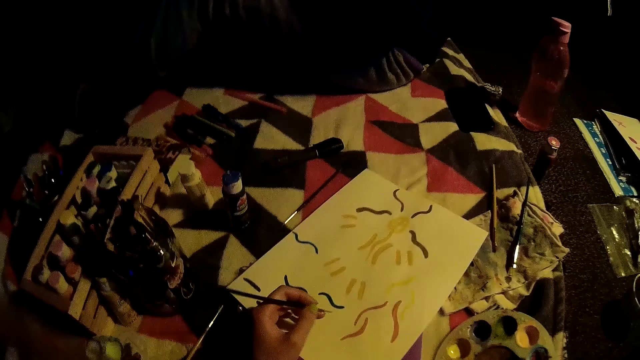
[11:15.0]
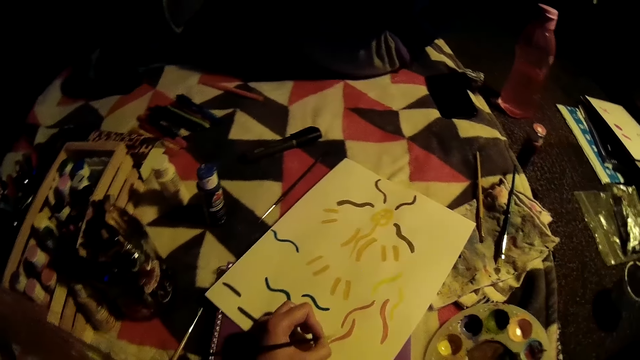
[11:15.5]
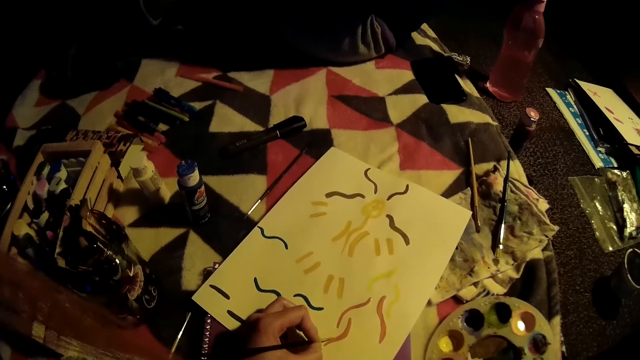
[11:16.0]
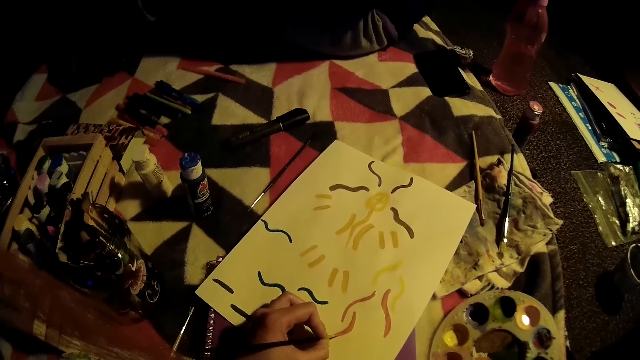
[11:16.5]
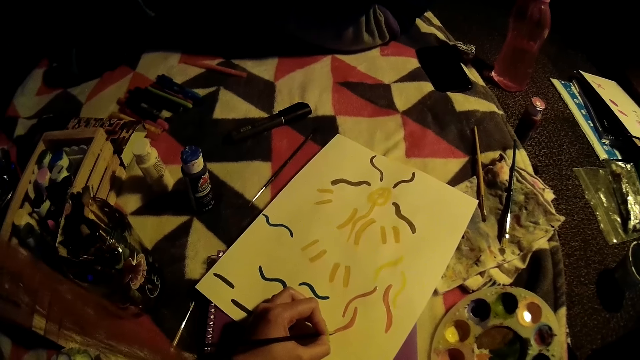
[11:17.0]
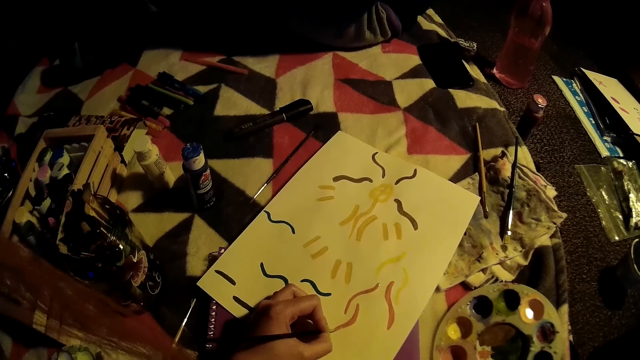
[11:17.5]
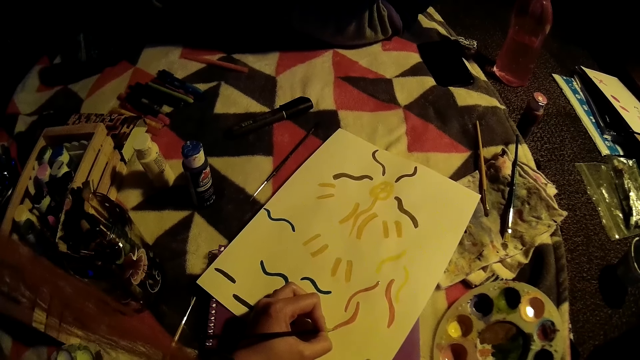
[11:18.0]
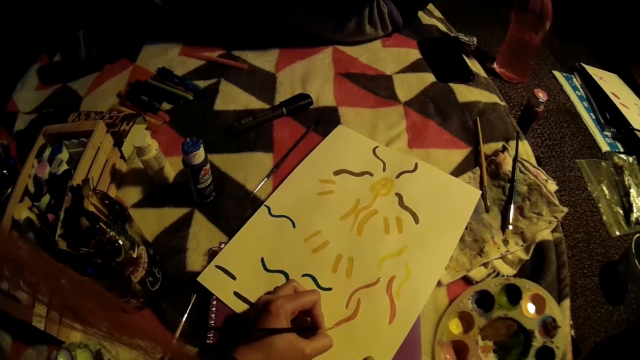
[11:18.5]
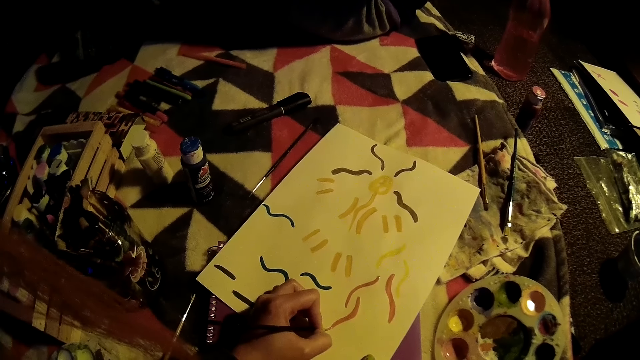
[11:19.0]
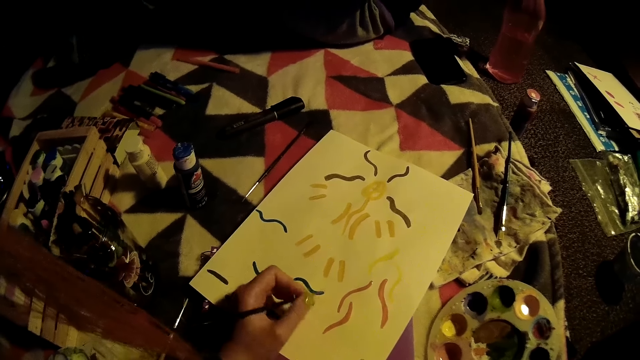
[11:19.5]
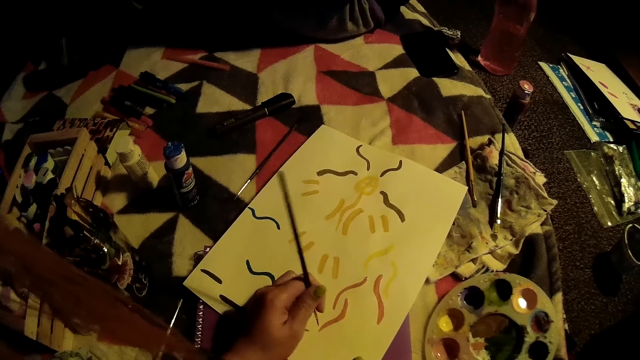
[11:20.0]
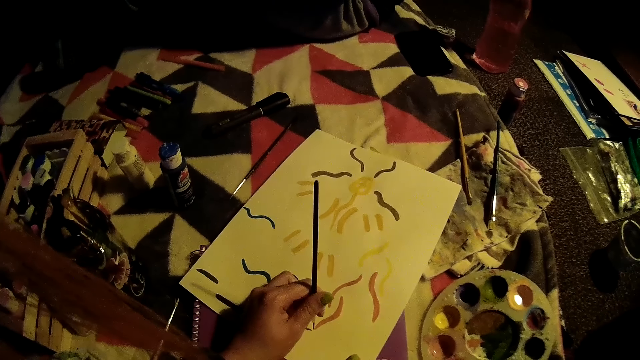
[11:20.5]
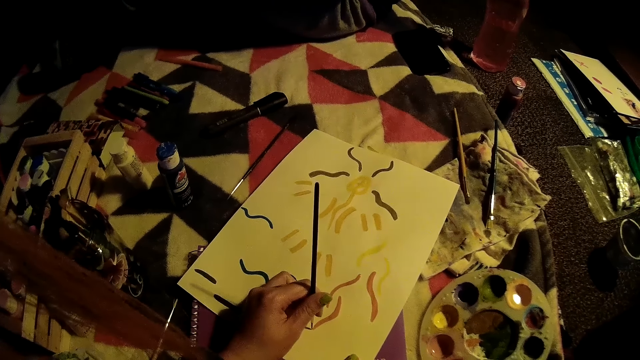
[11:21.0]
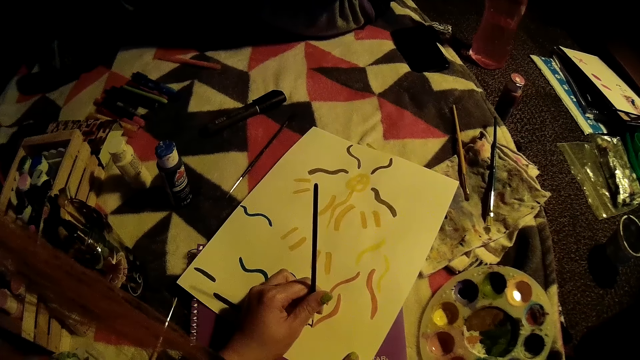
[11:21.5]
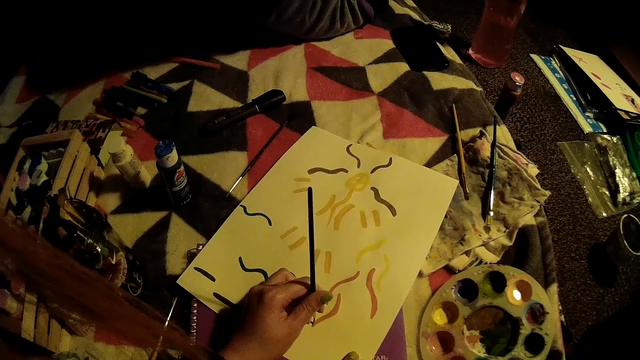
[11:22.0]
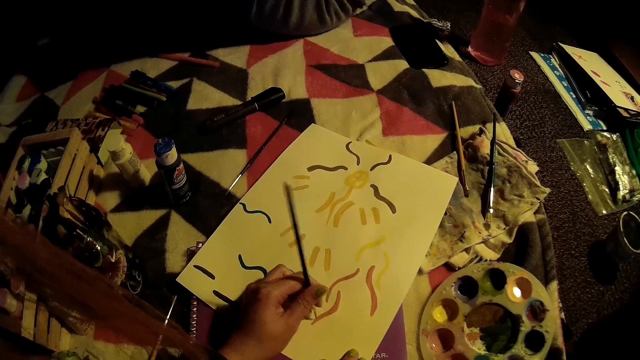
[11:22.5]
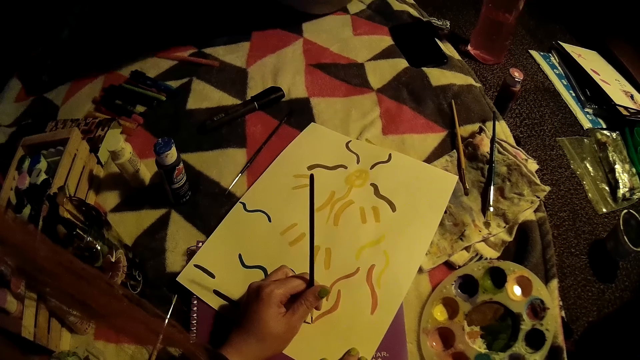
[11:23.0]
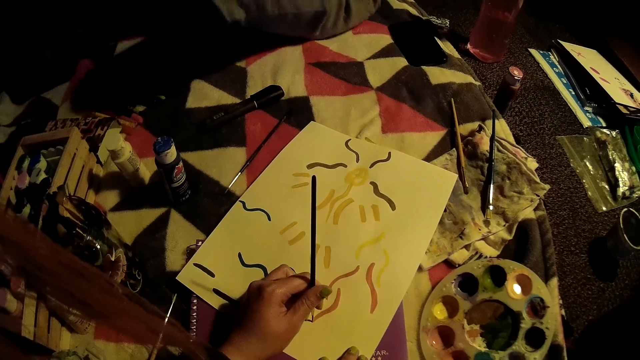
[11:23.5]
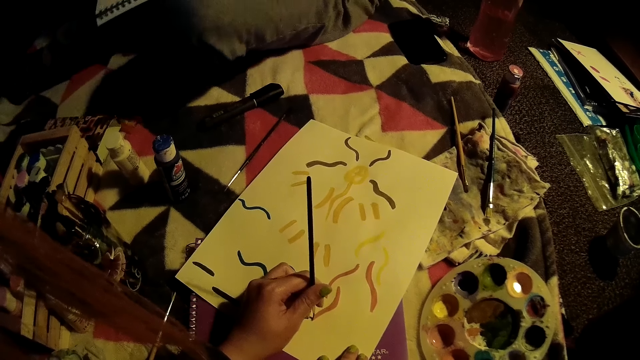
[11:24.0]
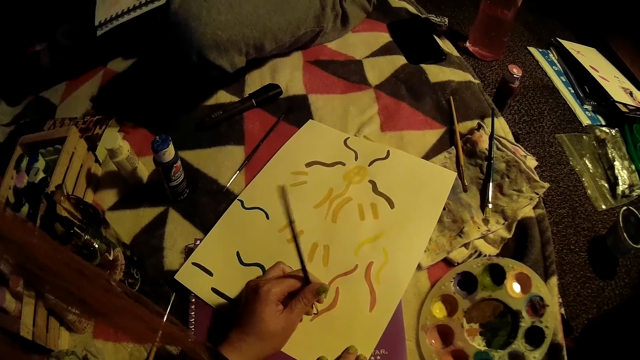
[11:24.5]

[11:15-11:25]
The camera wearer draws on the paper with her left hand.

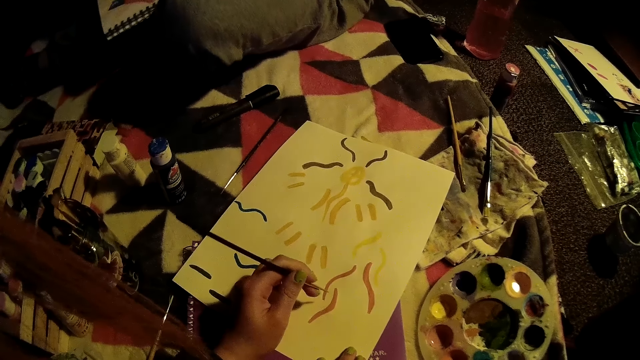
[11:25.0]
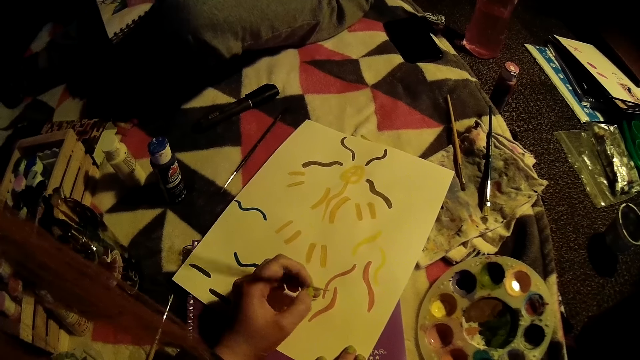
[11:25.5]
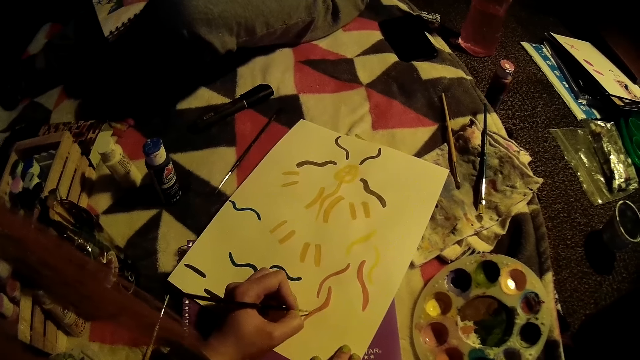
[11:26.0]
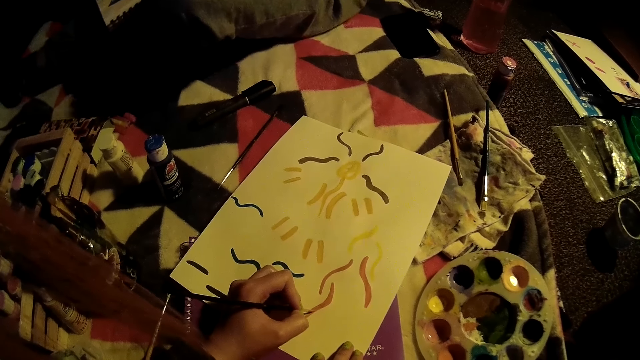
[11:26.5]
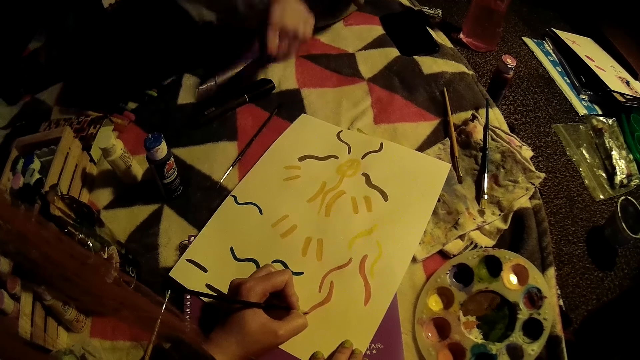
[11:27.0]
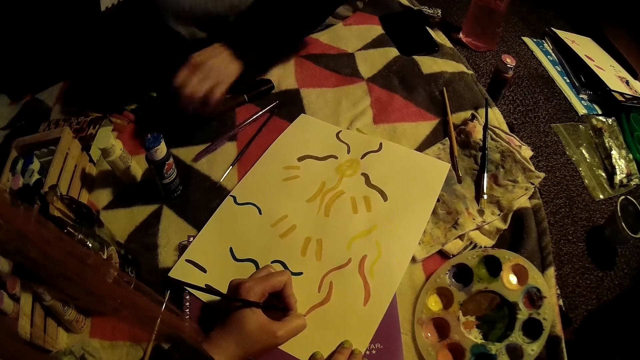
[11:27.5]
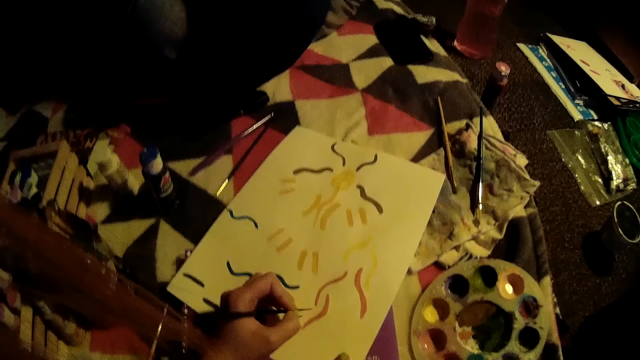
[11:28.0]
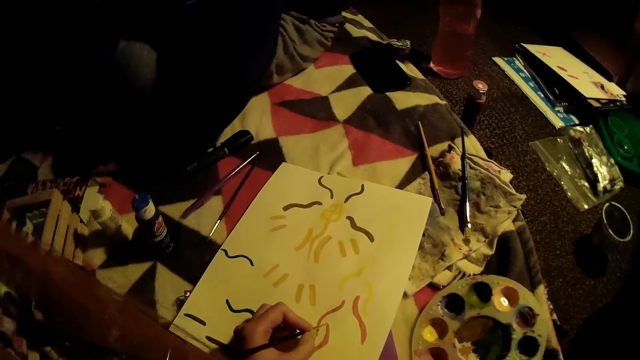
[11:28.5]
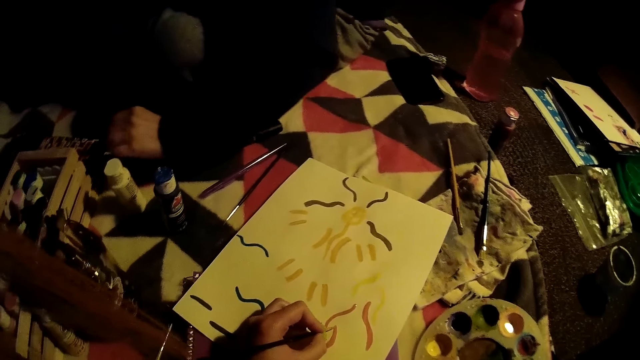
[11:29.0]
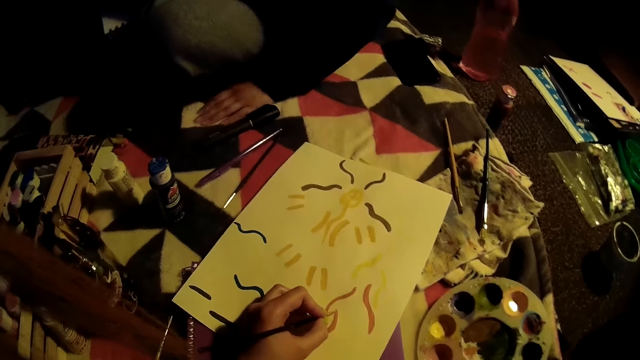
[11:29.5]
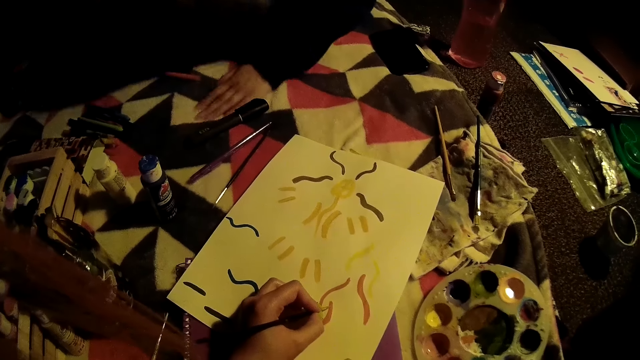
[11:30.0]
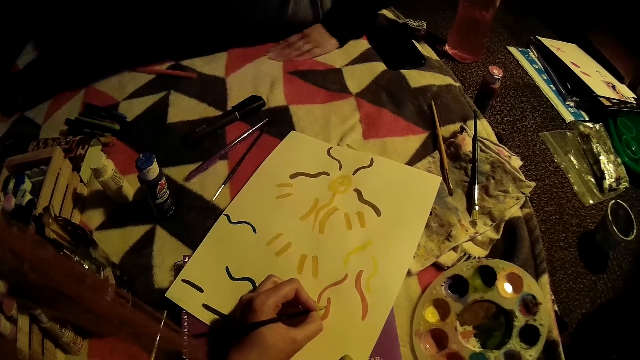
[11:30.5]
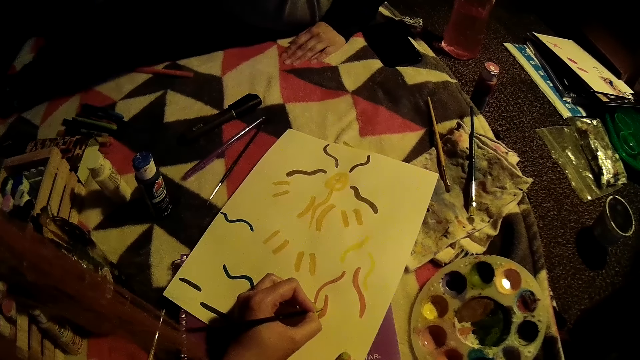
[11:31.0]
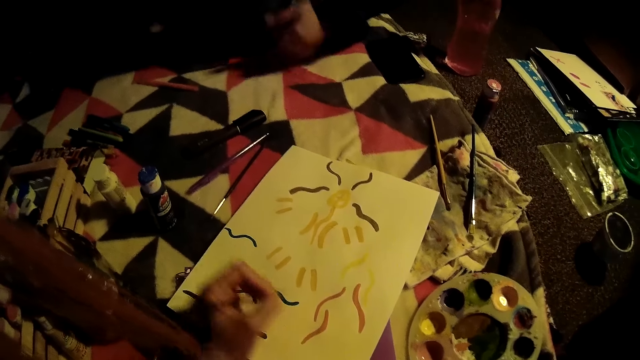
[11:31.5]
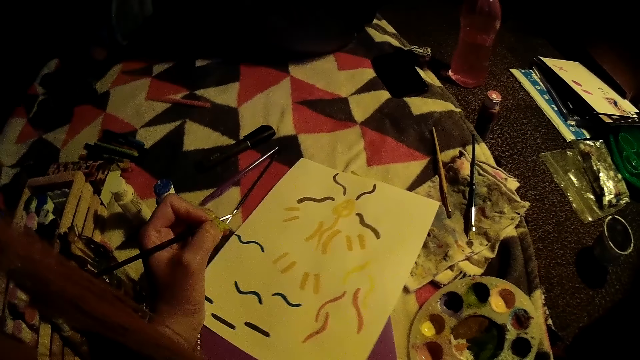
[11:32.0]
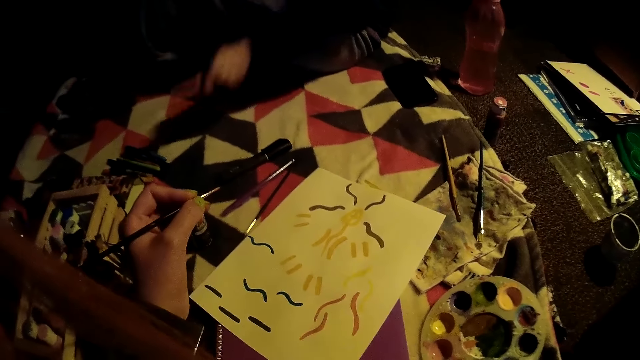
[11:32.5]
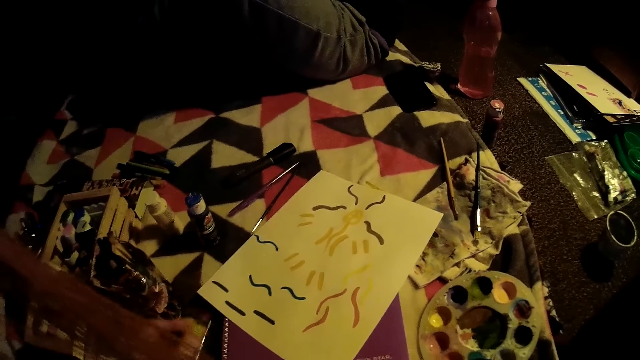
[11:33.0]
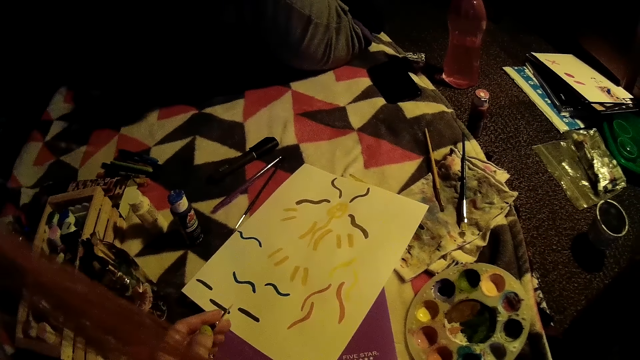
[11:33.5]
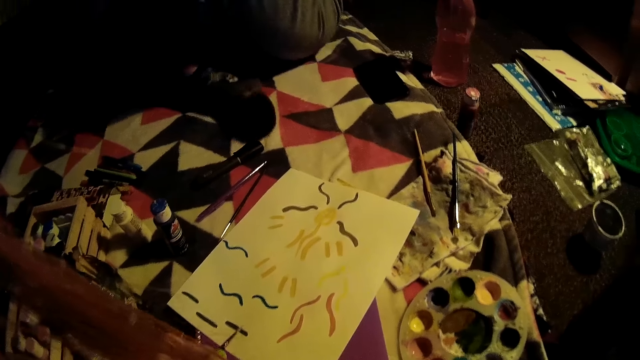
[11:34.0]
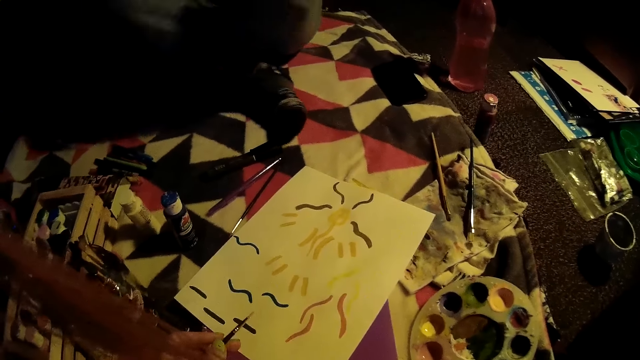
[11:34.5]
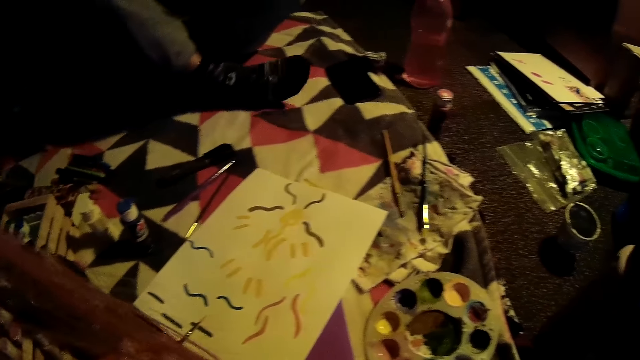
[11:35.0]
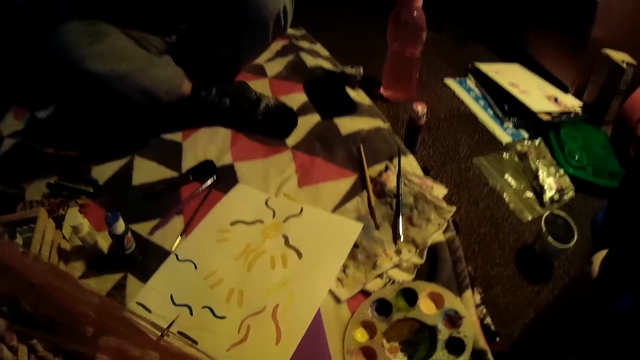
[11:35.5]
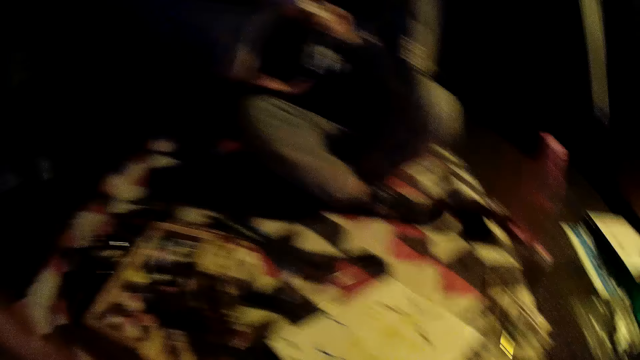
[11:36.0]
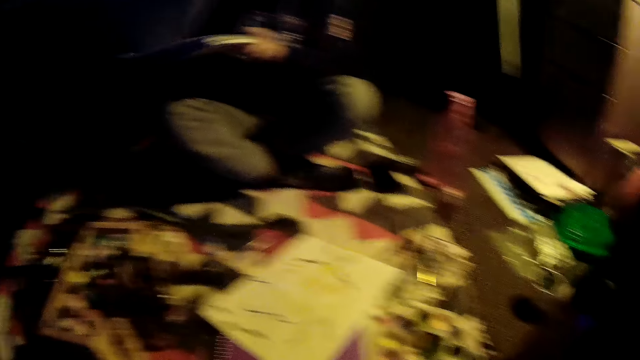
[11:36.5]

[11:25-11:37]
The woman drops a paint brush on a mattress with her left hand. She picks up the paint brush from the mattress with her left hand.
